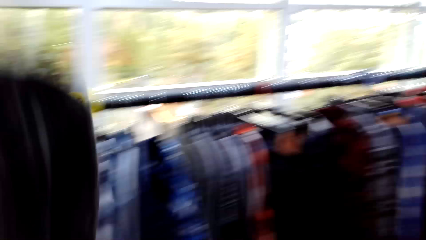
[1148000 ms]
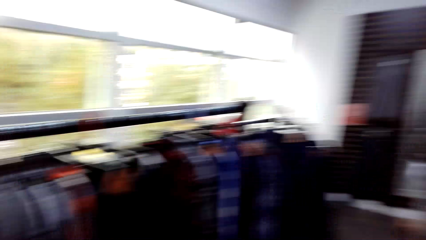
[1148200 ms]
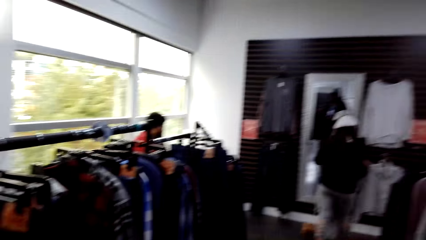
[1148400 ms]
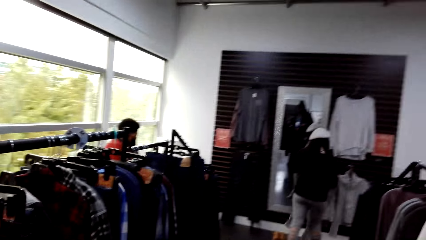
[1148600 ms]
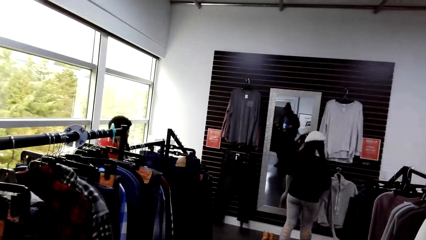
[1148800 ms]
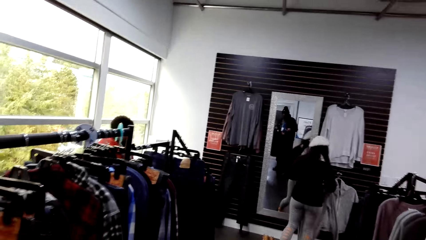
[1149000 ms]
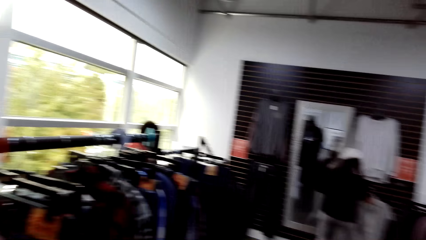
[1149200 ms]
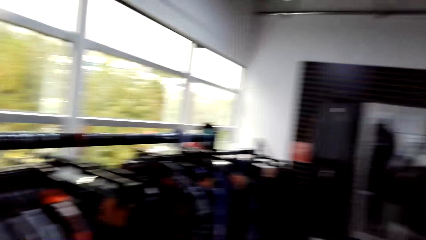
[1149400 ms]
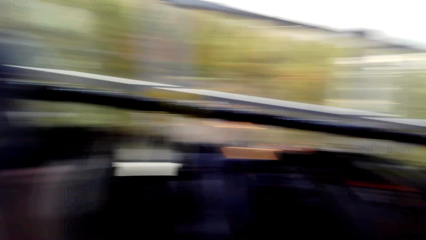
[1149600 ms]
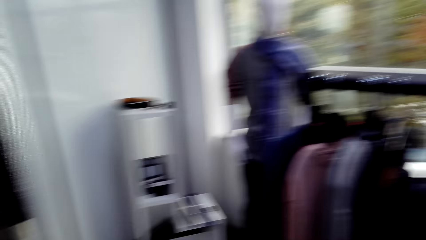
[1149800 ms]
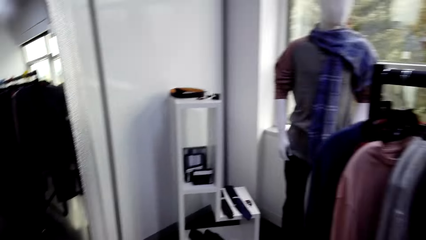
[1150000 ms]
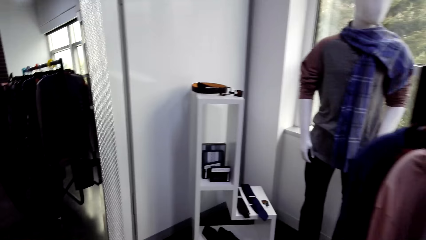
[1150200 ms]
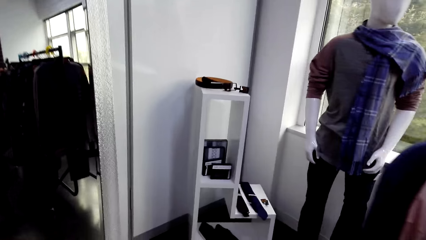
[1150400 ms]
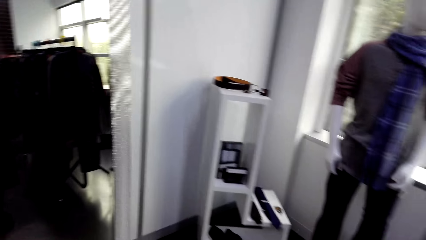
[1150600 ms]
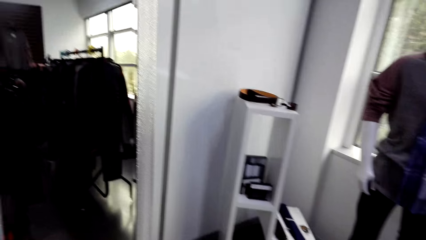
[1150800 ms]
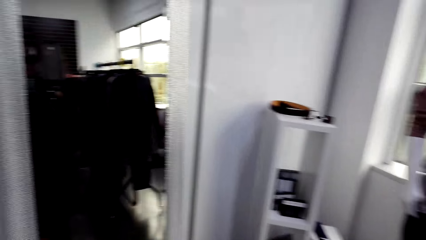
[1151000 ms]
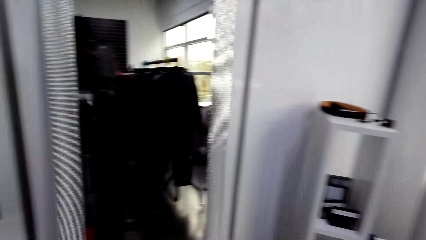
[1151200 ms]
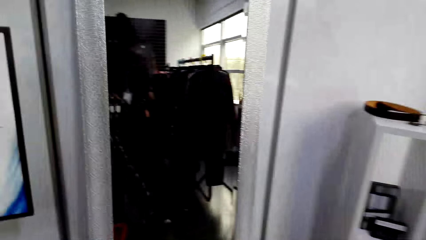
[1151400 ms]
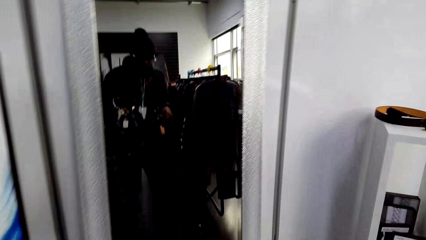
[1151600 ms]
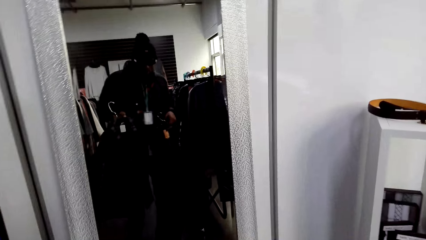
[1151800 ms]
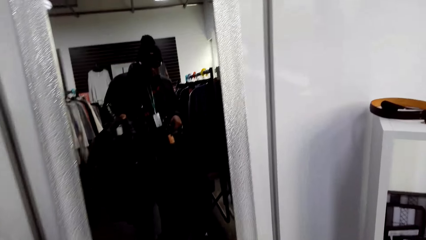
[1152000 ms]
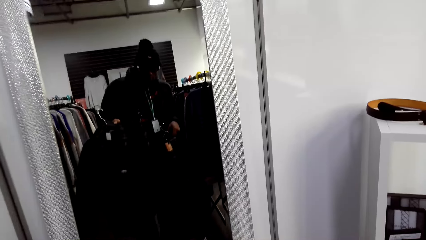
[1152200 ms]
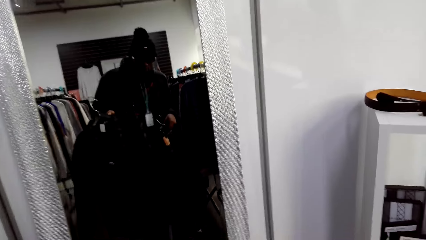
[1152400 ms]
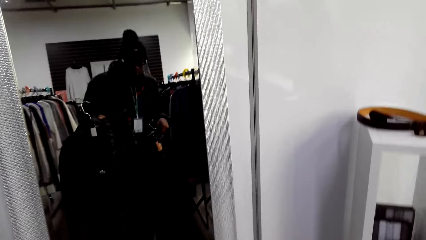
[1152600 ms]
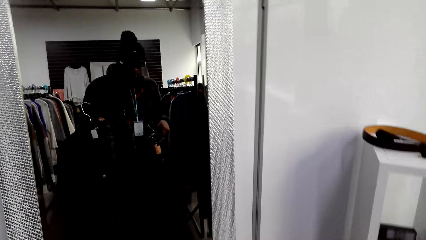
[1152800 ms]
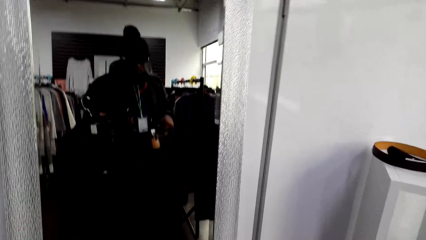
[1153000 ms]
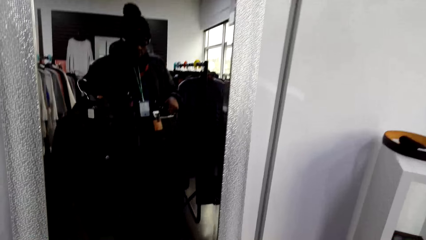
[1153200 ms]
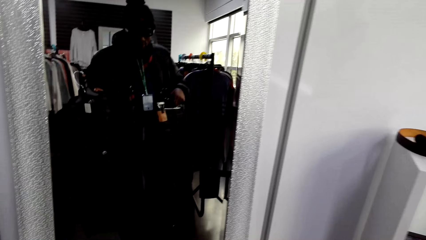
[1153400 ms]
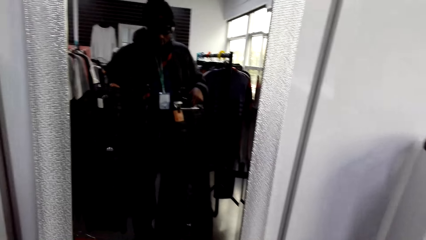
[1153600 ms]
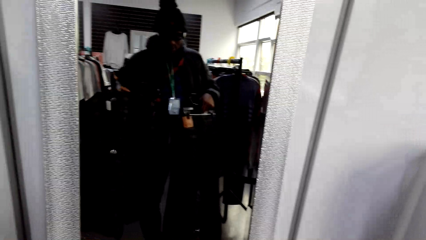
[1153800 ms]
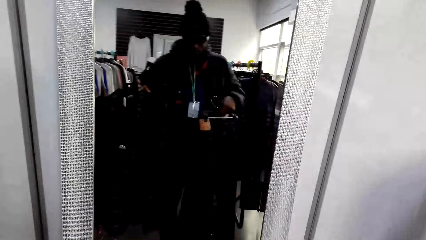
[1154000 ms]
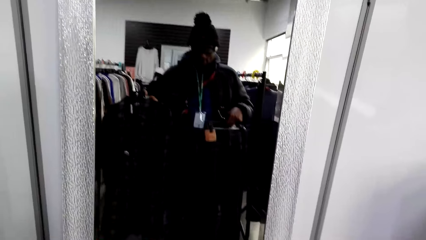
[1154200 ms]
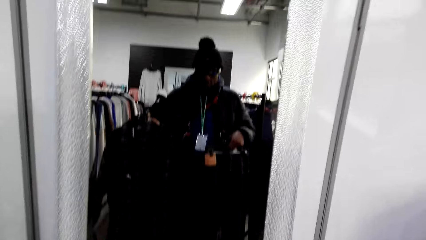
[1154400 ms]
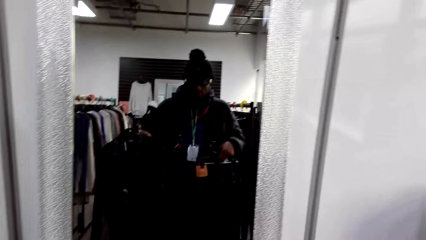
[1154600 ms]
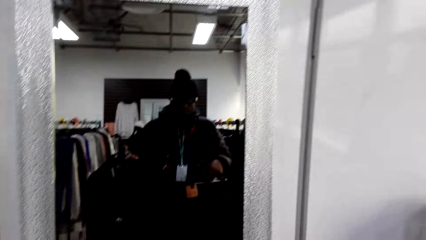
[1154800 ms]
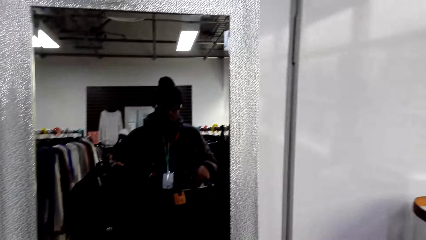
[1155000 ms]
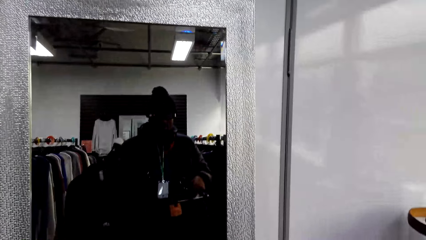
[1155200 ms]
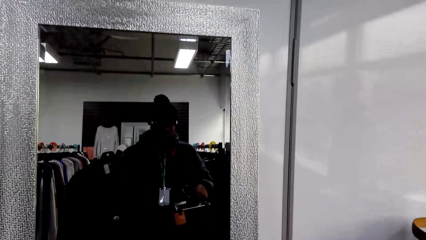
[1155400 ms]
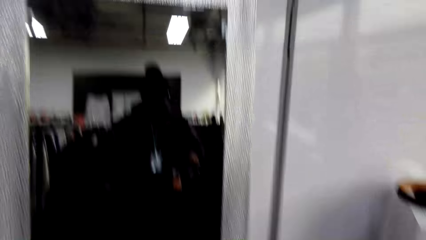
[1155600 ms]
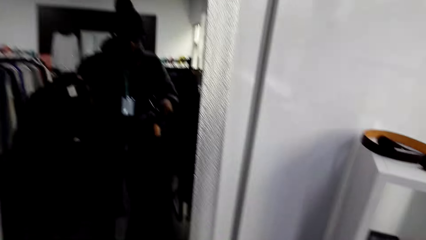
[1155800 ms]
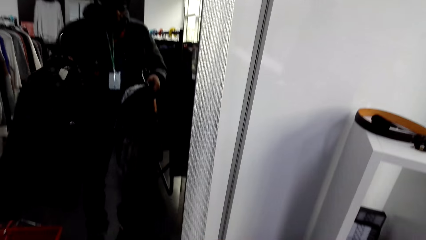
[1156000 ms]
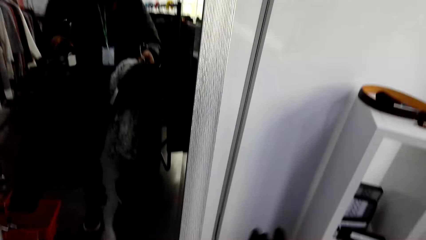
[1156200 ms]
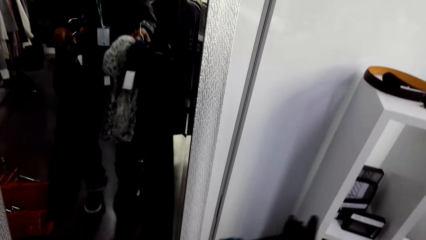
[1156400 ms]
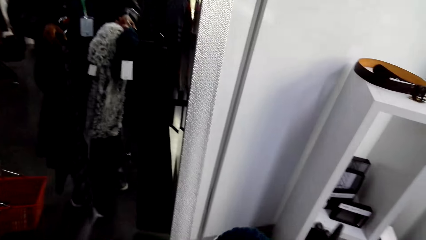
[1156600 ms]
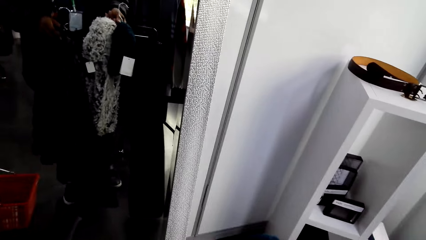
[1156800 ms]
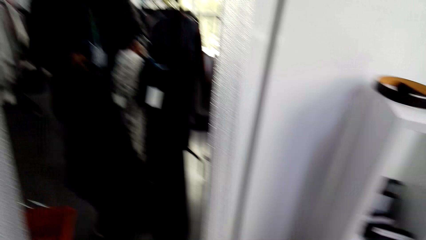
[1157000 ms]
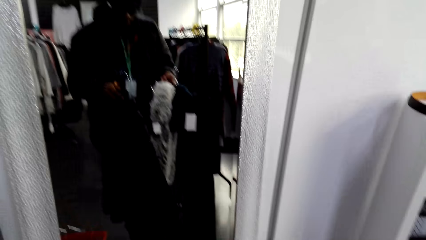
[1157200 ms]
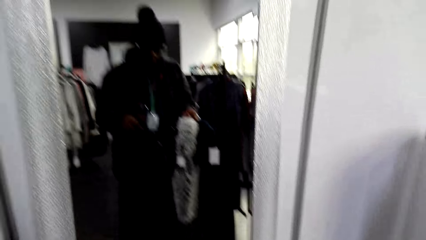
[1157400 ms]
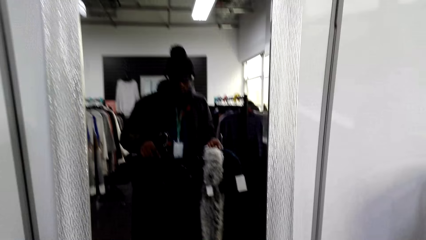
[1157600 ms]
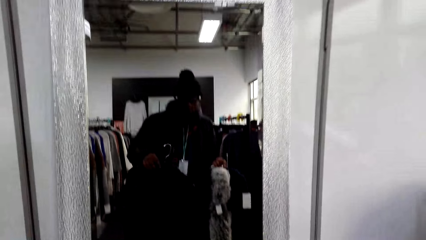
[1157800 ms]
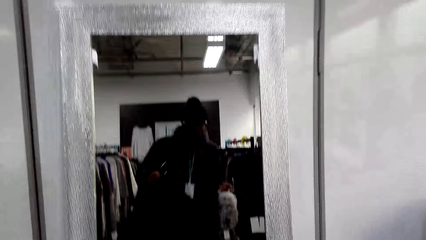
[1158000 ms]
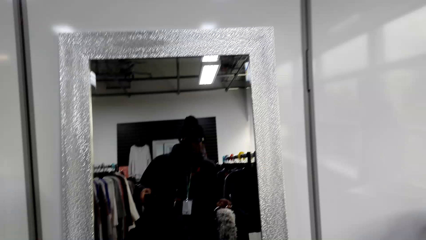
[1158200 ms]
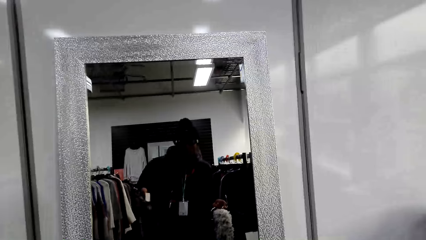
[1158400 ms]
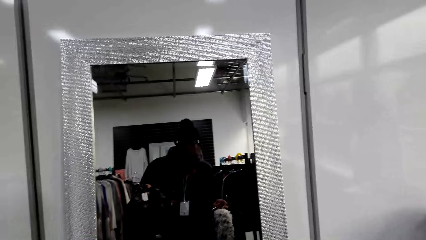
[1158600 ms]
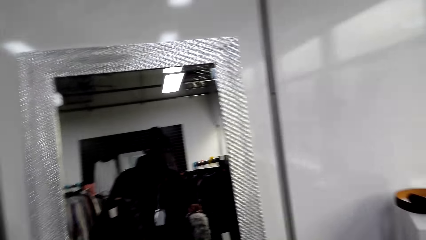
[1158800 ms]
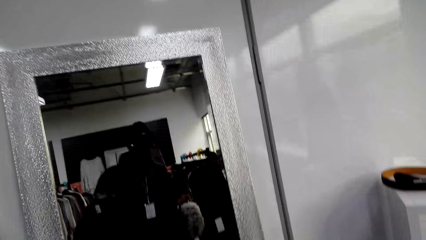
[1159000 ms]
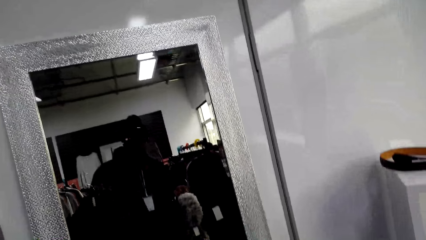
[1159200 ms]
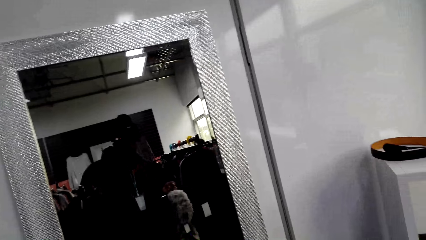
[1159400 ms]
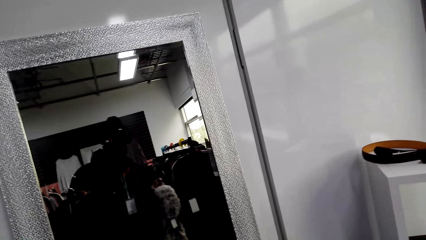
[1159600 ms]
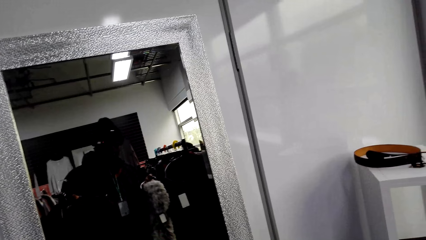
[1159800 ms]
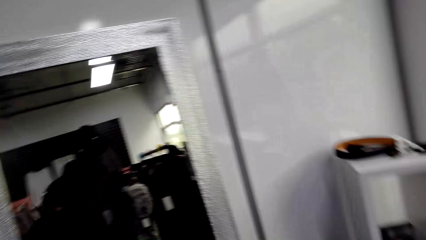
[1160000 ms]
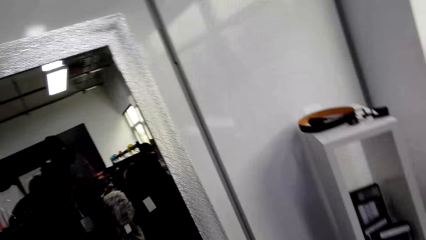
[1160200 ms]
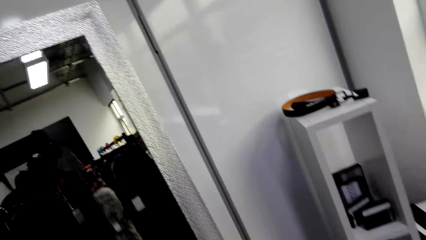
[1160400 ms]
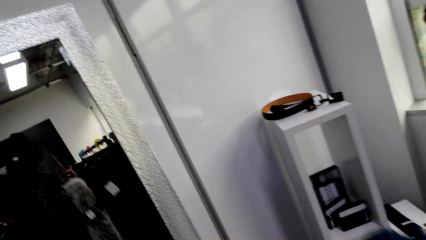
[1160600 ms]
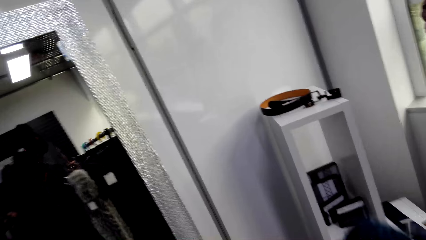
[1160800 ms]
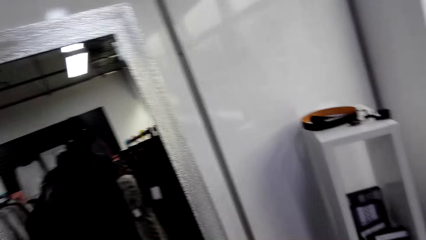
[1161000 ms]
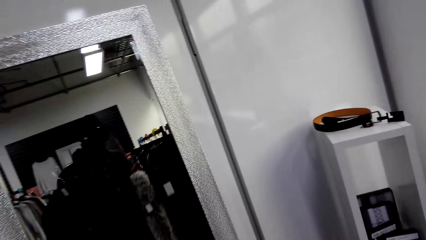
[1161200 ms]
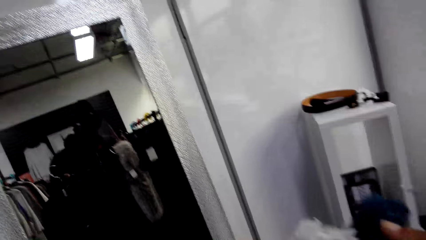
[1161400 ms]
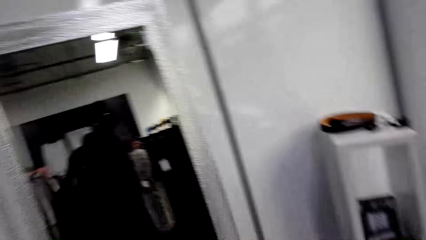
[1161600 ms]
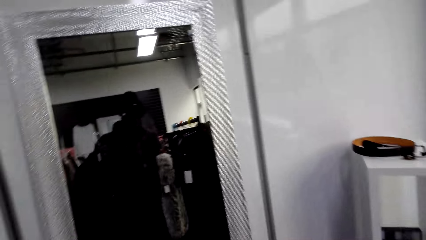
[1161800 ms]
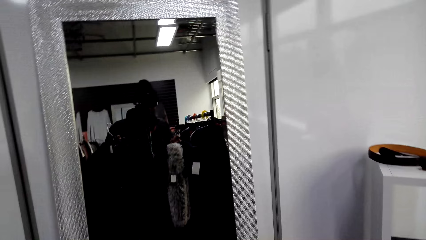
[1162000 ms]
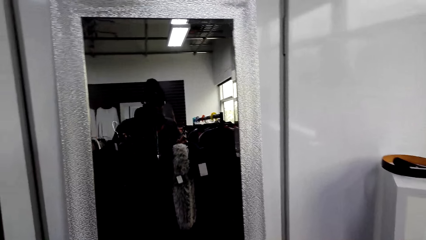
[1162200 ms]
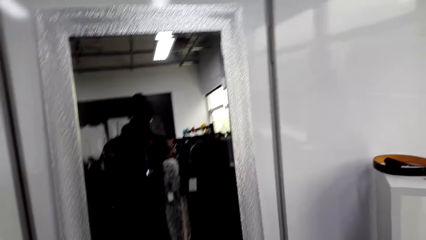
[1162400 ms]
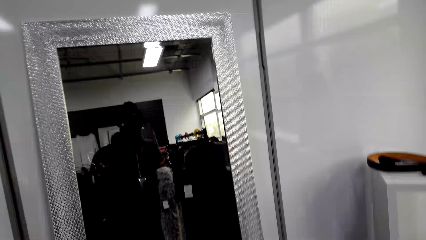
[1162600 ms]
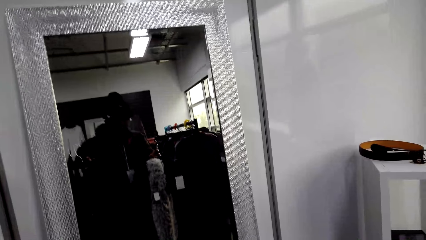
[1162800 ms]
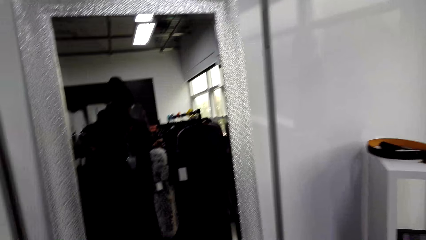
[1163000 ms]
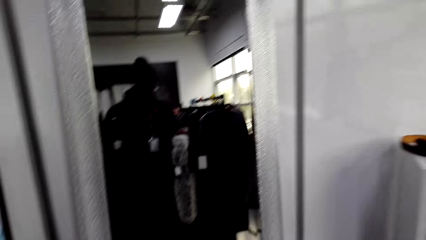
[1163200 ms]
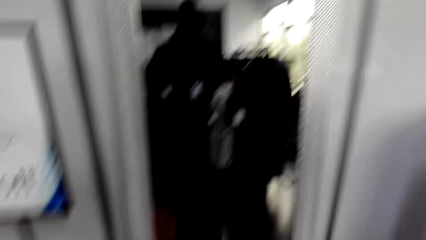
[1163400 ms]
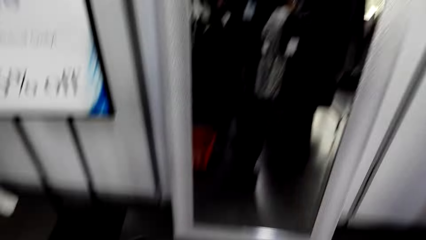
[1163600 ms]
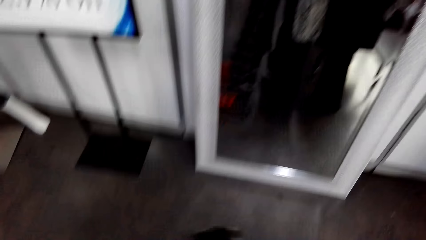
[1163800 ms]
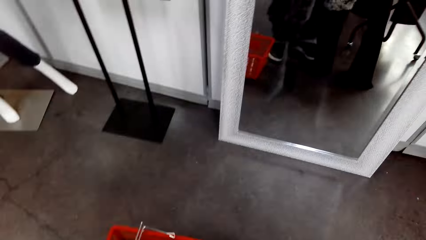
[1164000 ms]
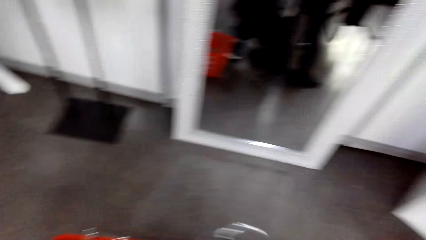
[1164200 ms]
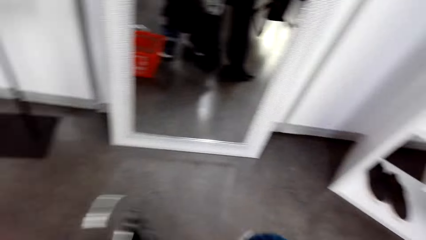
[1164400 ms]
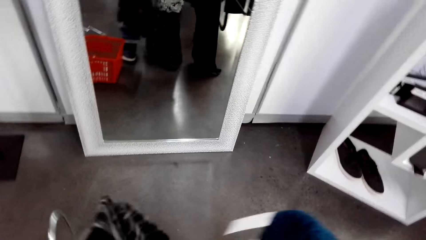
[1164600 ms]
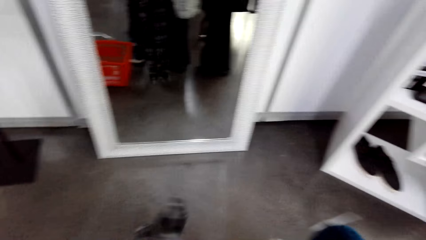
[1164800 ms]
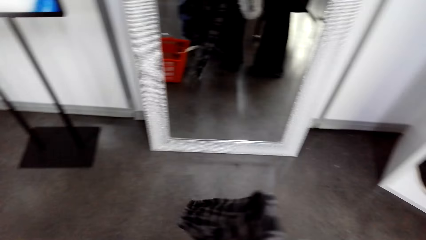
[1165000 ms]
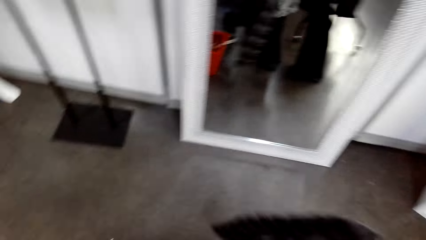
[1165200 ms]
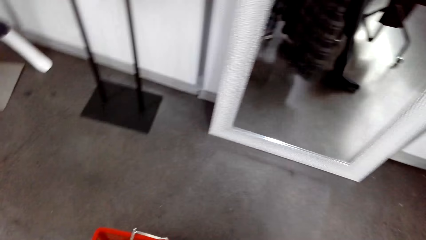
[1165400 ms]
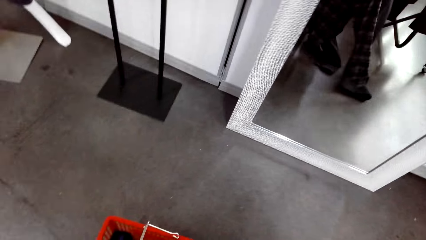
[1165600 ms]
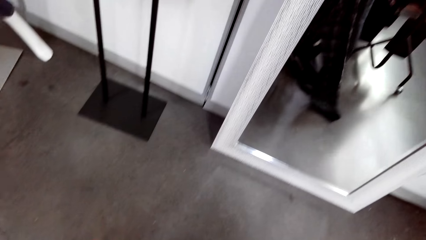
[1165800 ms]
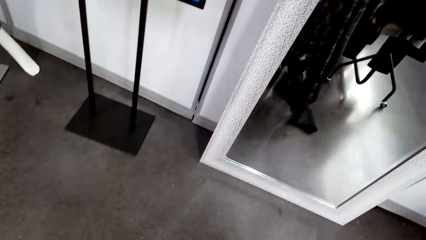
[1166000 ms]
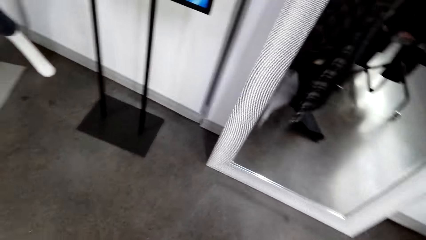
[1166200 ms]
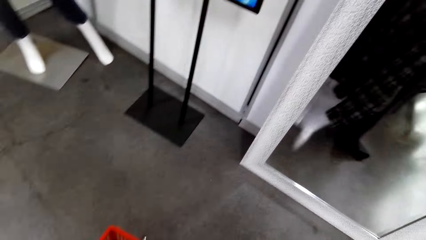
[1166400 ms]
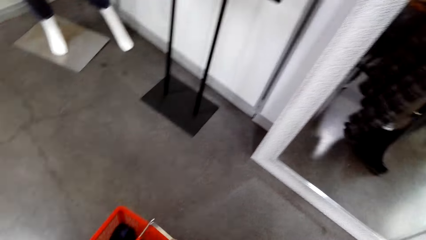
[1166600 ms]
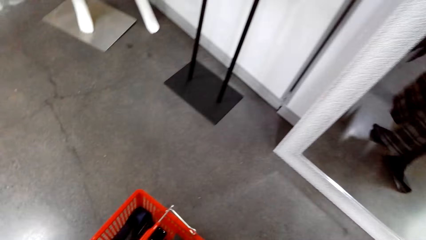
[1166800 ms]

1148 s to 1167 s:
The camera wearer looks around the store. He moves towards the mirror. He looks at himself in the mirror. He looks down.
